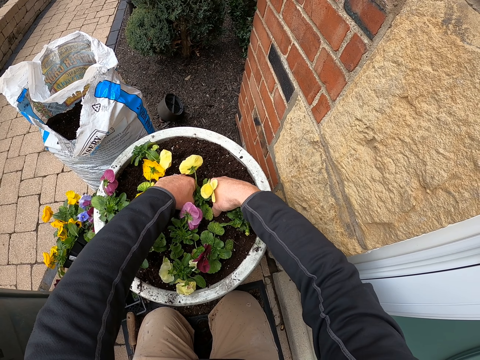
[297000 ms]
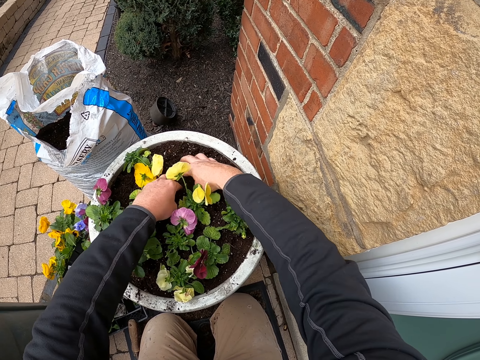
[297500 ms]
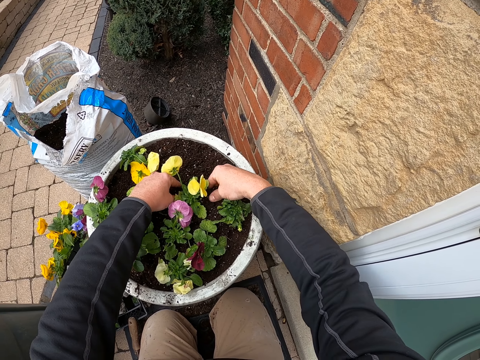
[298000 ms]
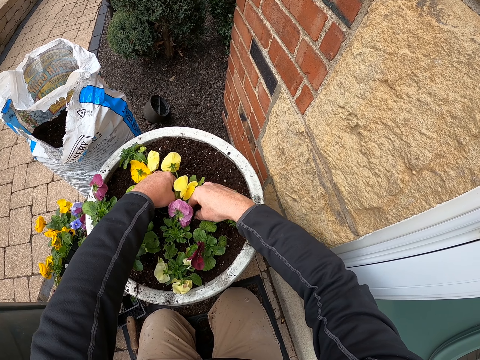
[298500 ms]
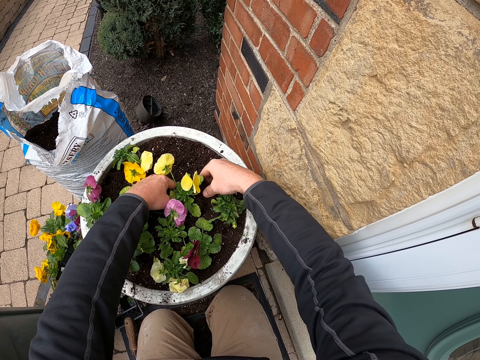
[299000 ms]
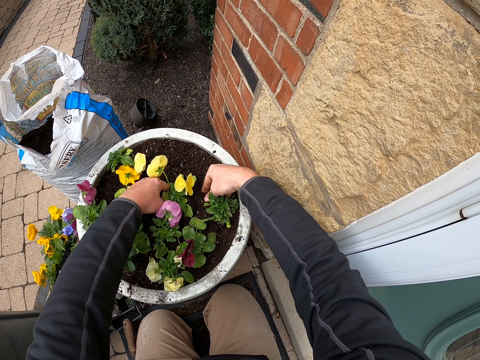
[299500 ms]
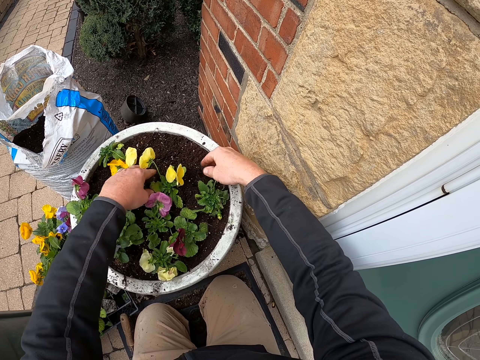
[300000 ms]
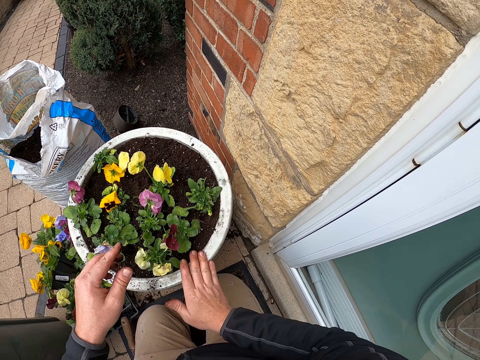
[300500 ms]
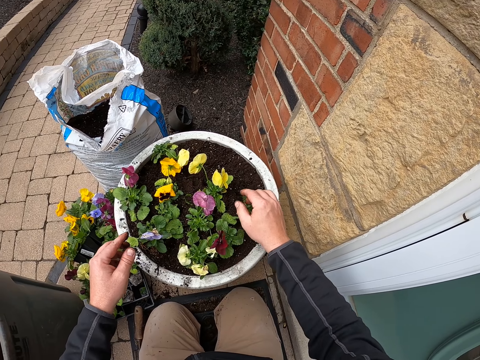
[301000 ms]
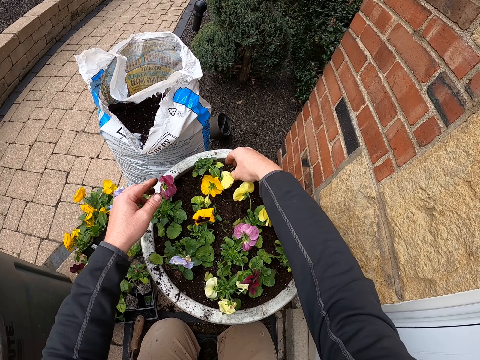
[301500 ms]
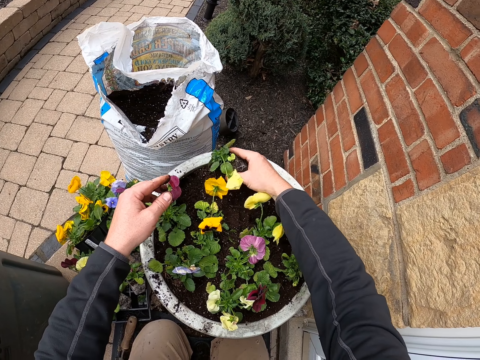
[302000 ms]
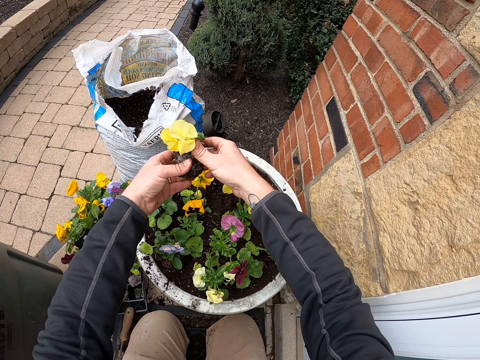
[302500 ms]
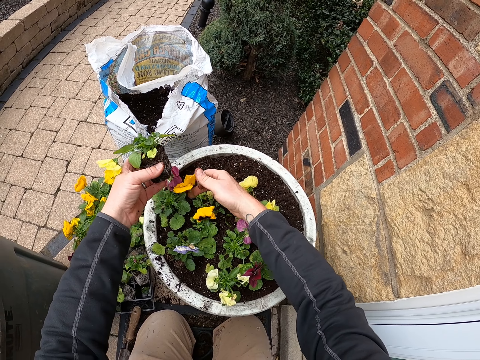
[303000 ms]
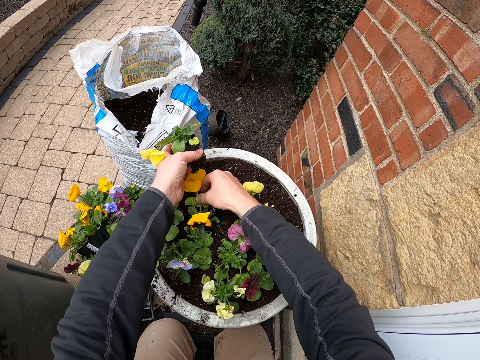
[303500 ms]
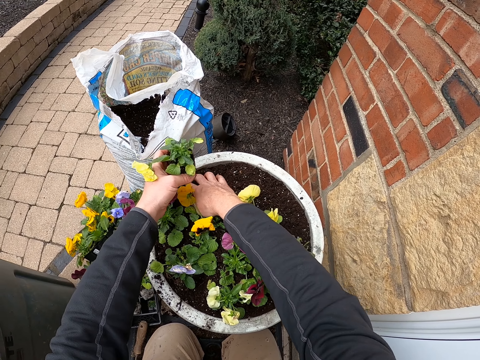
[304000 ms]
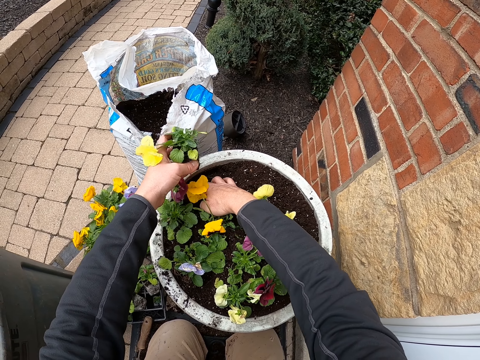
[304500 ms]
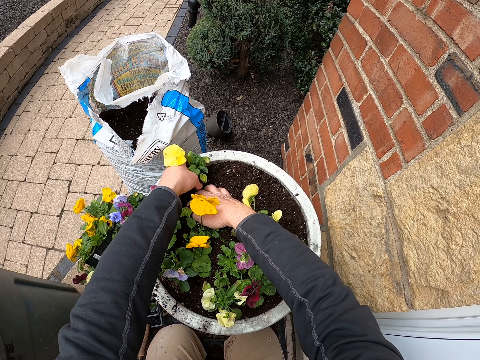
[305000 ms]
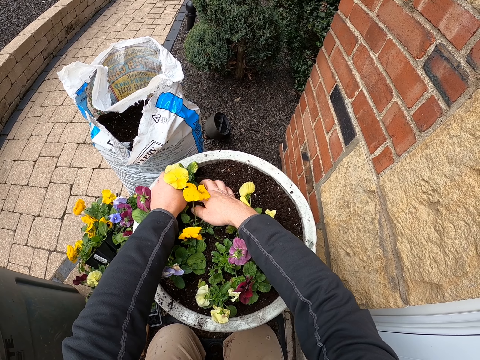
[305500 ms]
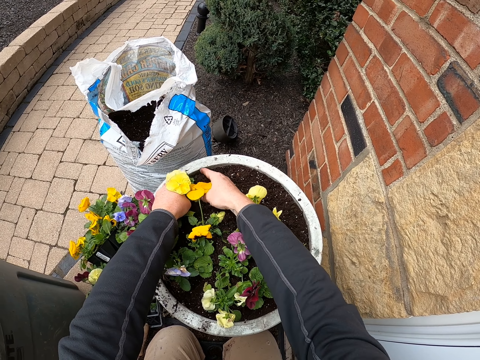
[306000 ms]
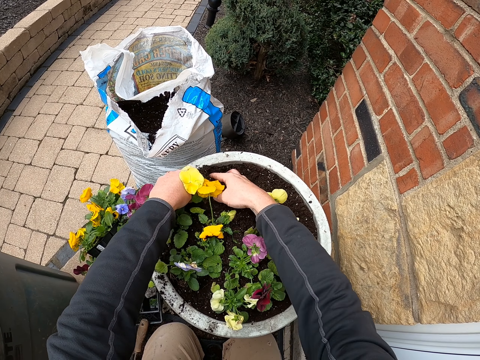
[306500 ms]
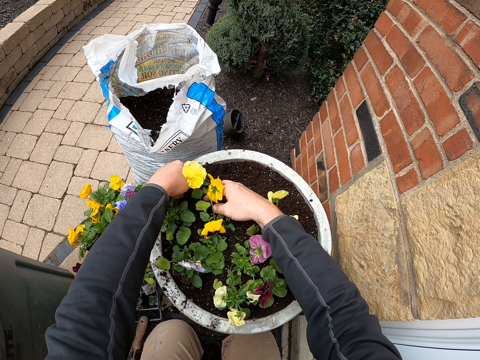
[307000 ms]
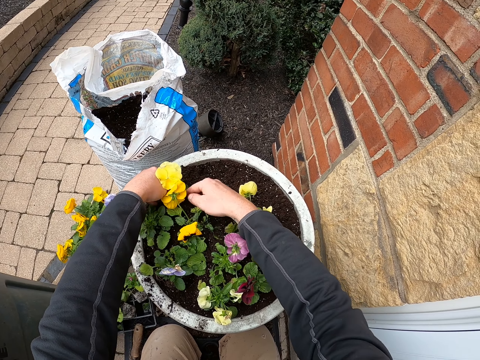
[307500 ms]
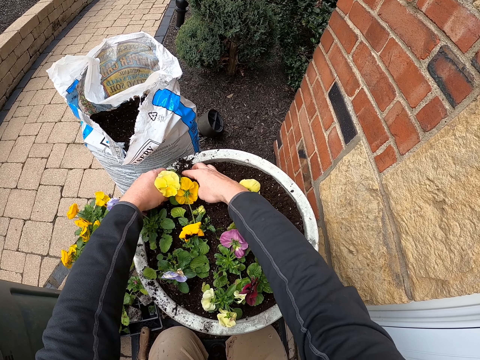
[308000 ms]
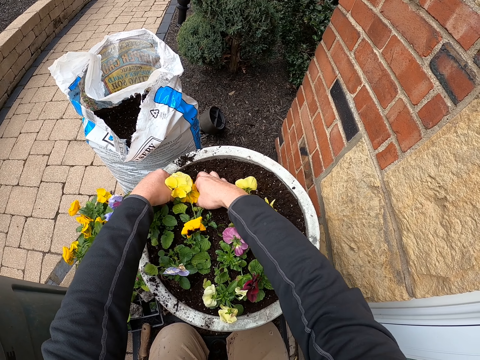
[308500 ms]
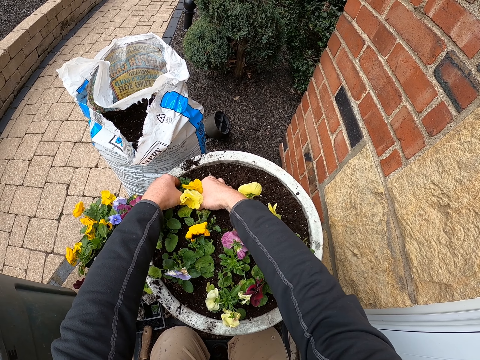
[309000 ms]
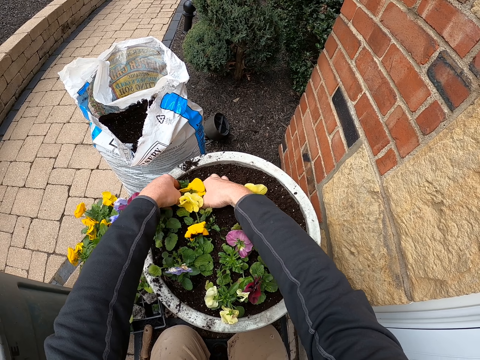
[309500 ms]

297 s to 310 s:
The camera wearer takes a plant. They touch the soil. They fix the plant.

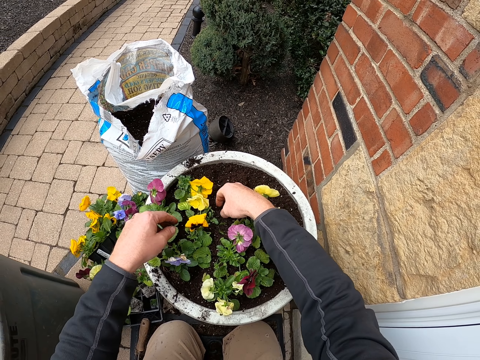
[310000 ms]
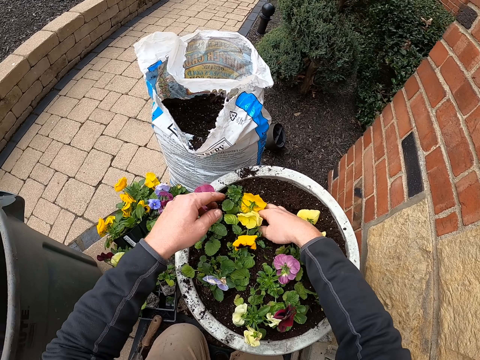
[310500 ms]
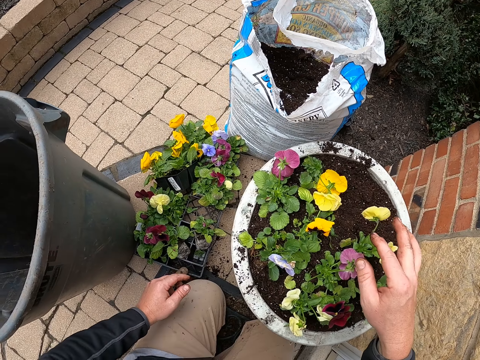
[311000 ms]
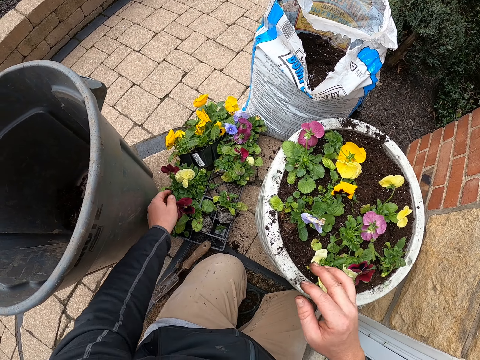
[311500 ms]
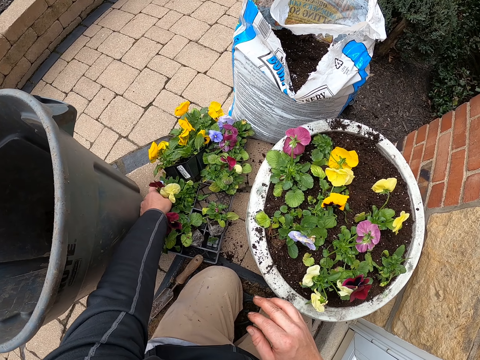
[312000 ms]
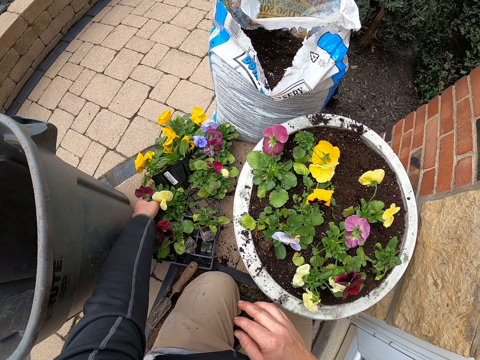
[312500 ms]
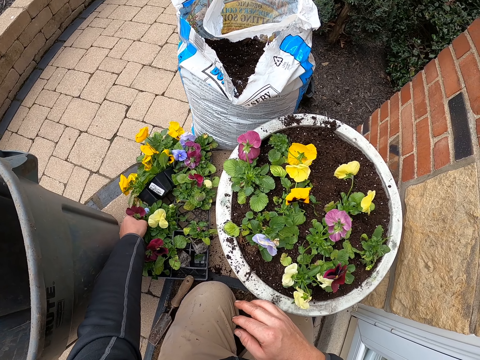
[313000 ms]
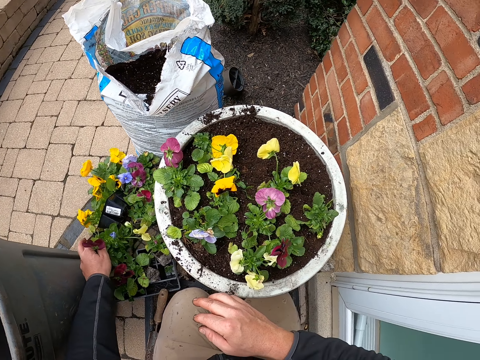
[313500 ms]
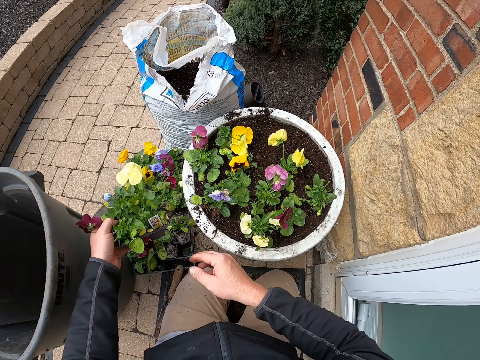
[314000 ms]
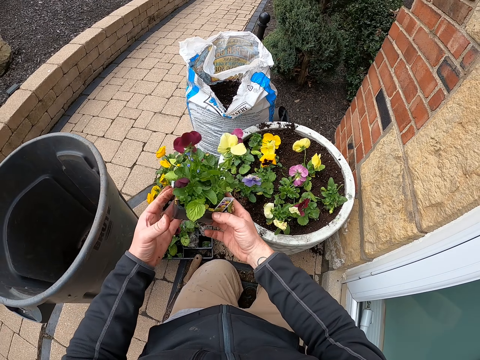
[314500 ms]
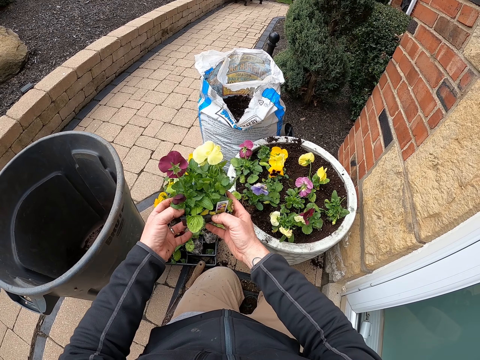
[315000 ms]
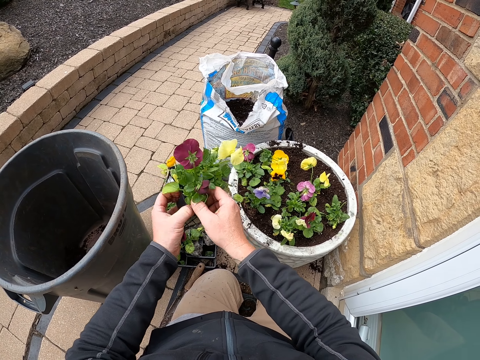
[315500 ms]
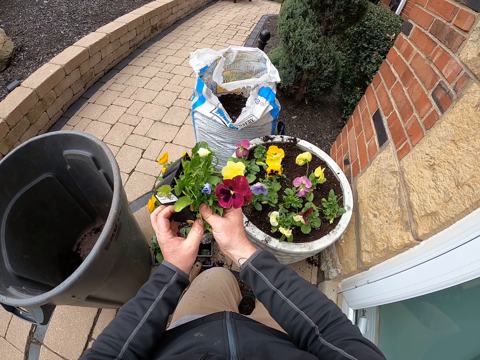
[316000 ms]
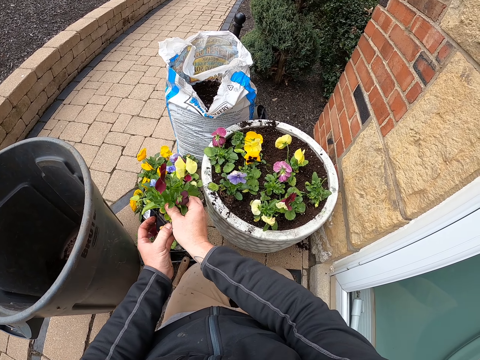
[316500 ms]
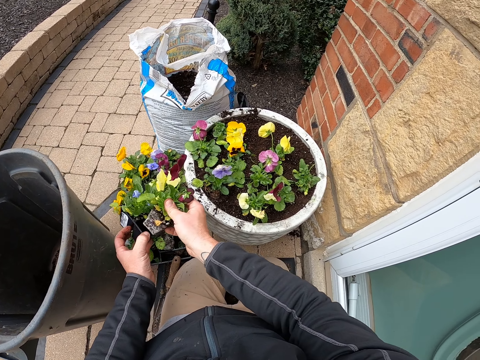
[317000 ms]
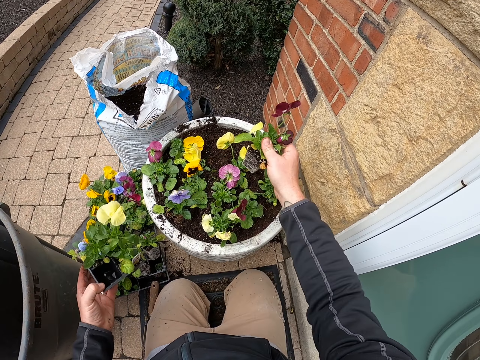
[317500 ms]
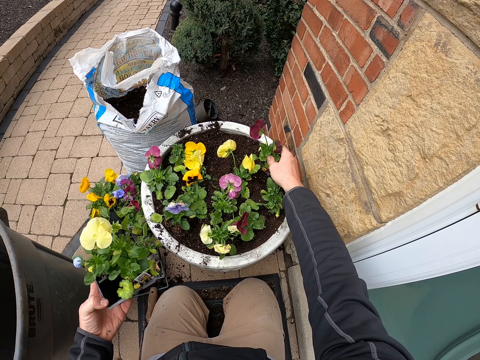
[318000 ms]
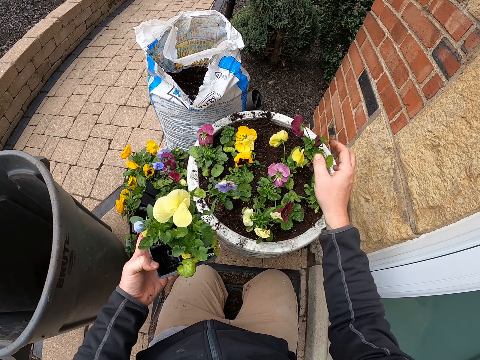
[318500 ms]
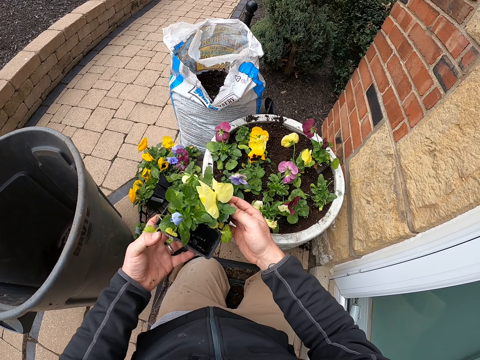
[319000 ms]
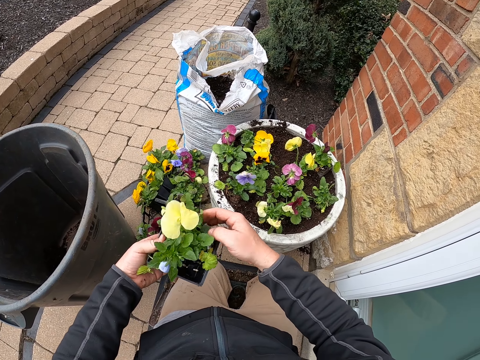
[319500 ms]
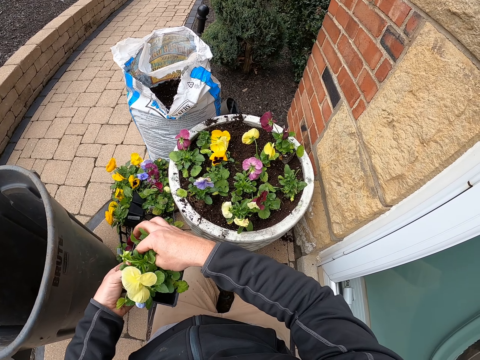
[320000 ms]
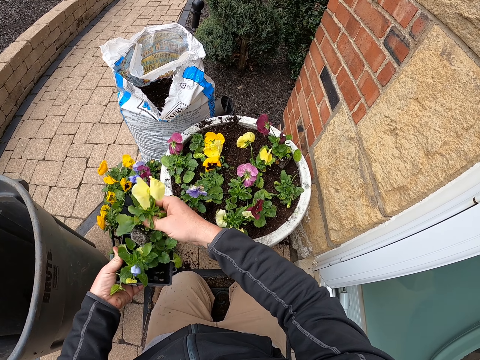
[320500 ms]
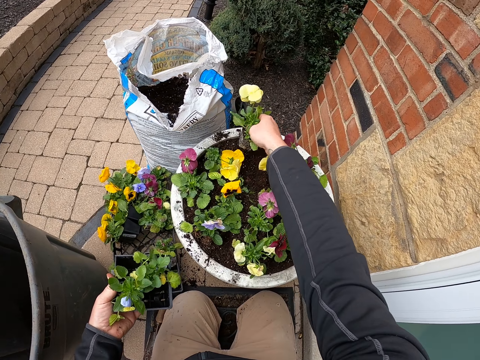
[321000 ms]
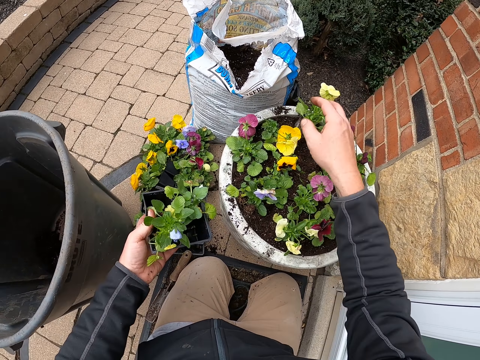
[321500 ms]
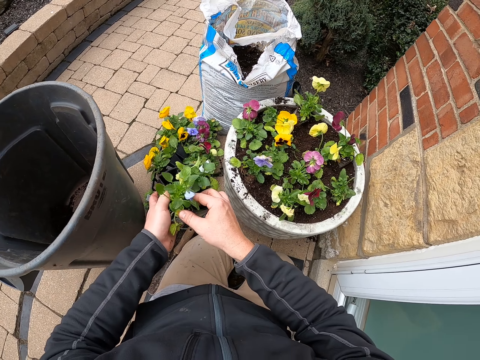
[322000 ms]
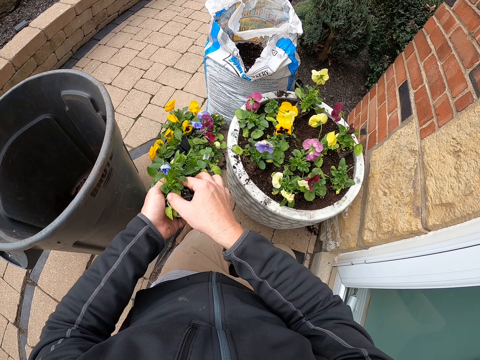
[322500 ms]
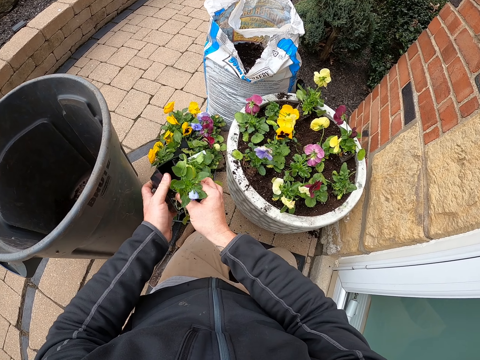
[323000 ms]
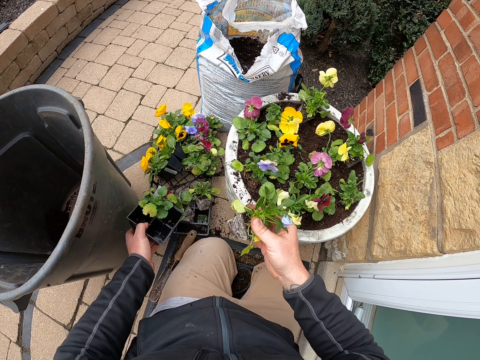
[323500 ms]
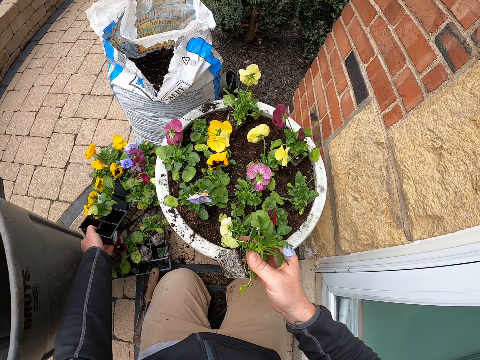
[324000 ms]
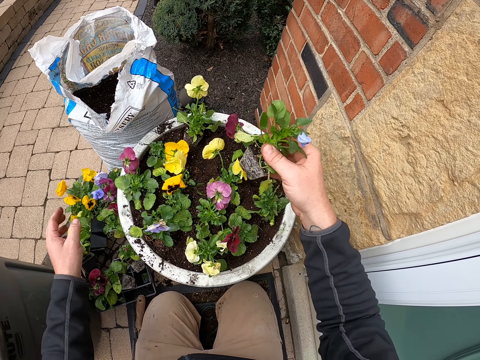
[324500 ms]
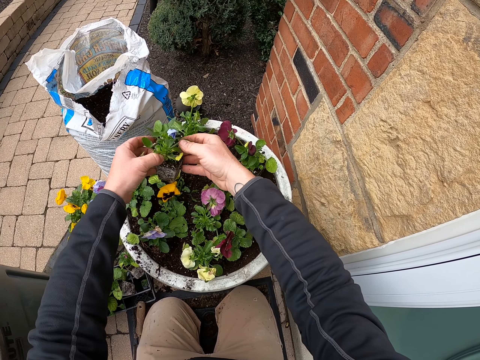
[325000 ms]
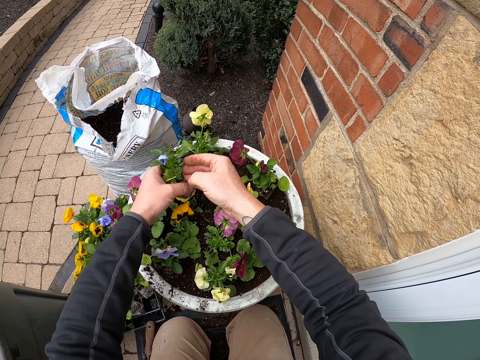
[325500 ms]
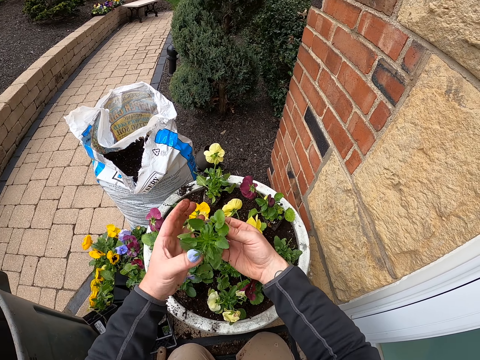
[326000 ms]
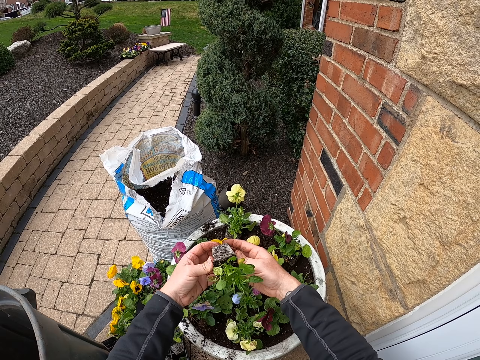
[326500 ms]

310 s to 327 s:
The camera wearer picks a flower from the tray. They take a plant container. They separate the plants. They put the flower or plant in the flower pot or on the bucket. They take another plant. They put the plant on the bucket. They take another plant. They put the plant container down. They hold the plant.
